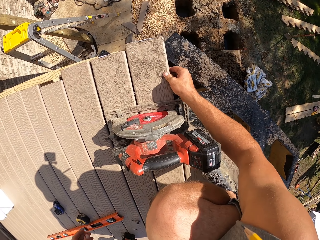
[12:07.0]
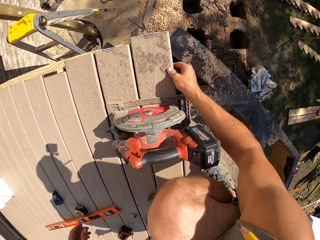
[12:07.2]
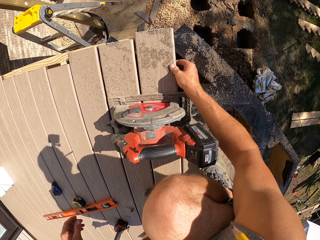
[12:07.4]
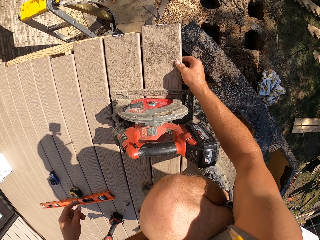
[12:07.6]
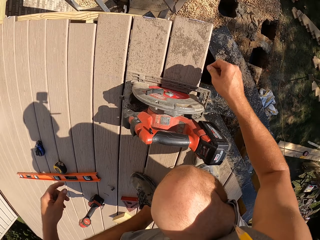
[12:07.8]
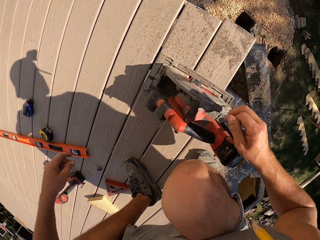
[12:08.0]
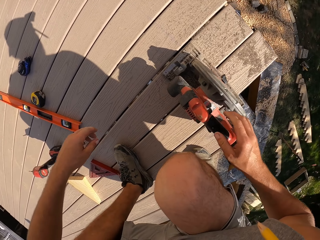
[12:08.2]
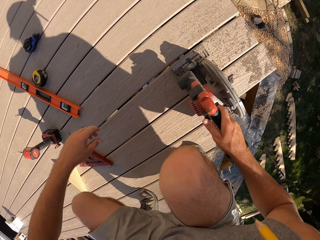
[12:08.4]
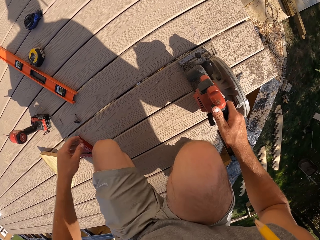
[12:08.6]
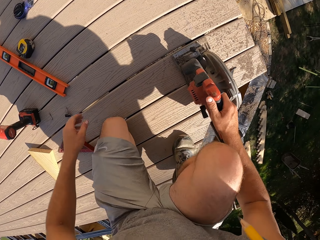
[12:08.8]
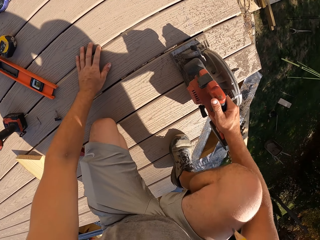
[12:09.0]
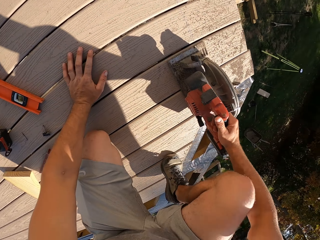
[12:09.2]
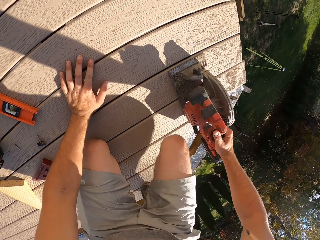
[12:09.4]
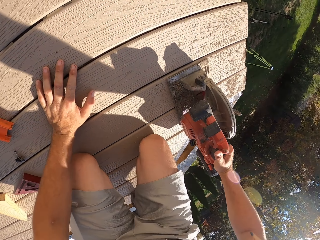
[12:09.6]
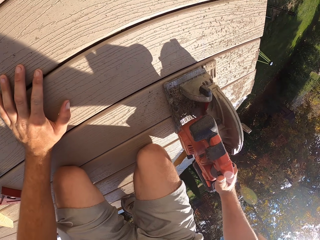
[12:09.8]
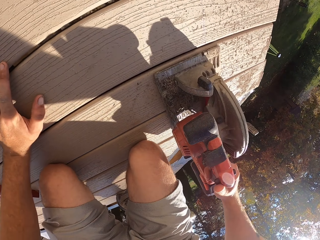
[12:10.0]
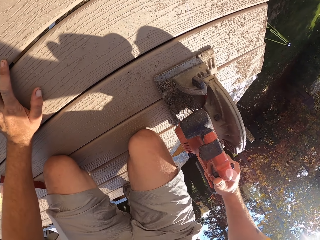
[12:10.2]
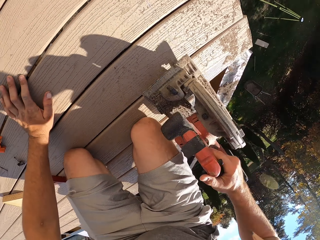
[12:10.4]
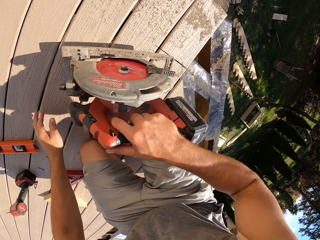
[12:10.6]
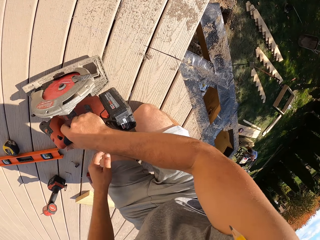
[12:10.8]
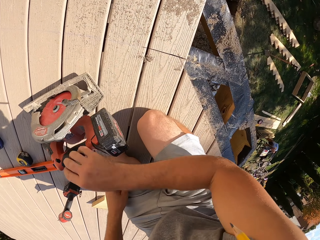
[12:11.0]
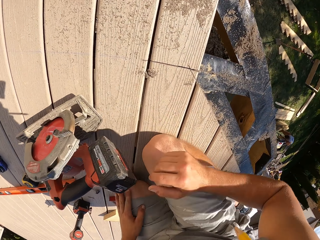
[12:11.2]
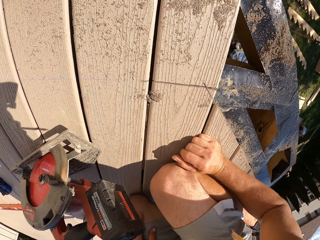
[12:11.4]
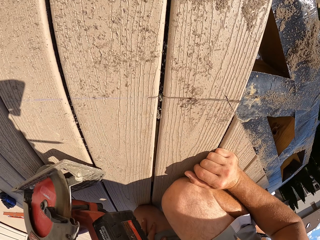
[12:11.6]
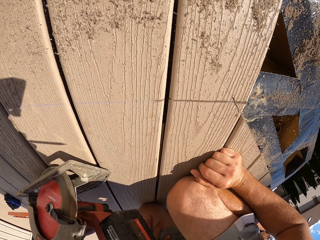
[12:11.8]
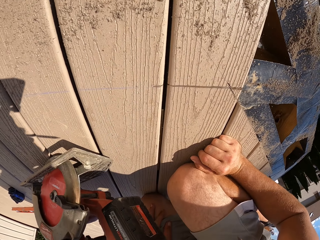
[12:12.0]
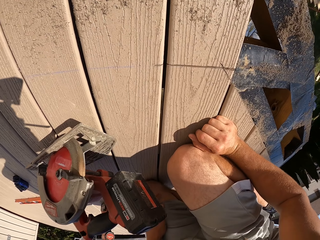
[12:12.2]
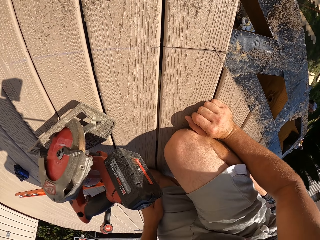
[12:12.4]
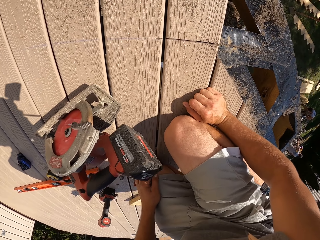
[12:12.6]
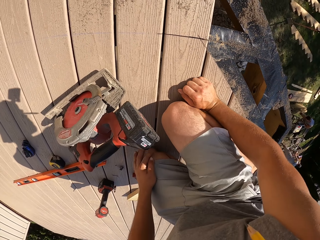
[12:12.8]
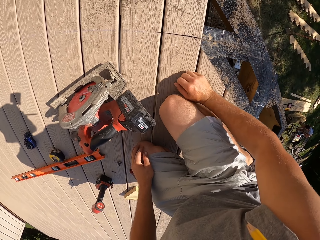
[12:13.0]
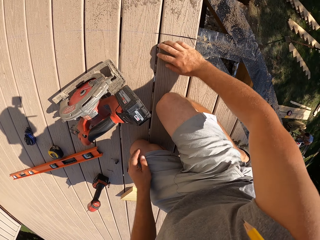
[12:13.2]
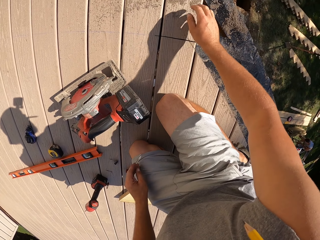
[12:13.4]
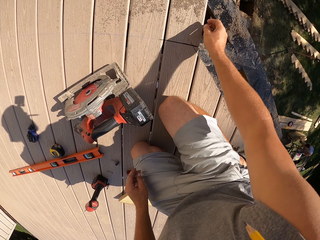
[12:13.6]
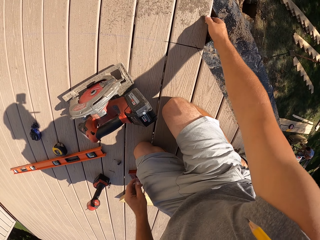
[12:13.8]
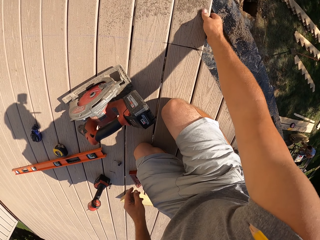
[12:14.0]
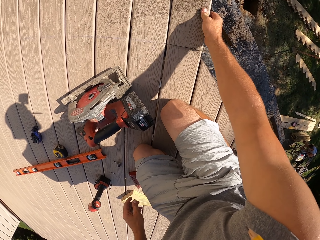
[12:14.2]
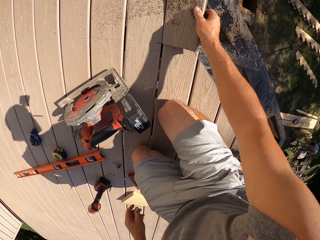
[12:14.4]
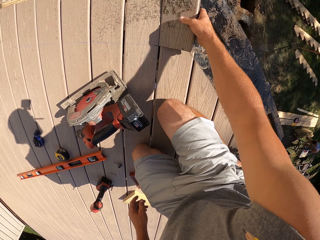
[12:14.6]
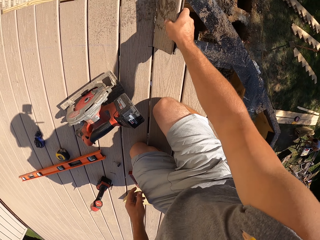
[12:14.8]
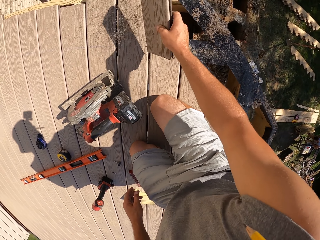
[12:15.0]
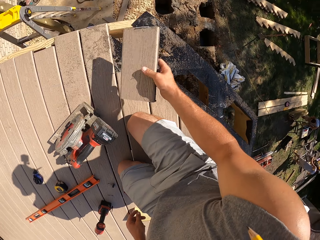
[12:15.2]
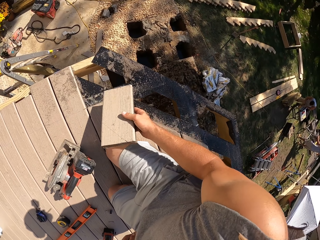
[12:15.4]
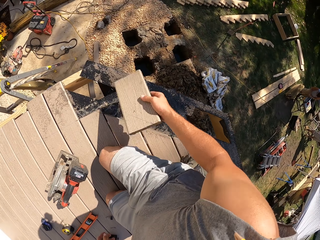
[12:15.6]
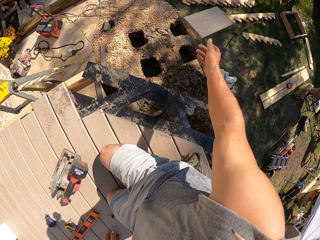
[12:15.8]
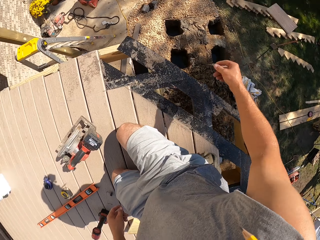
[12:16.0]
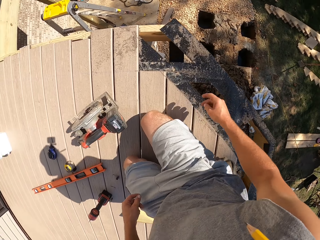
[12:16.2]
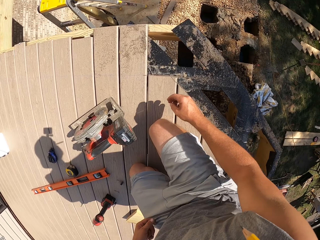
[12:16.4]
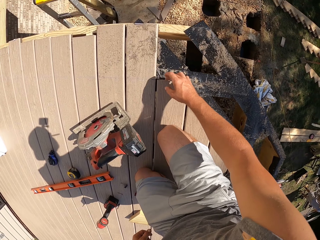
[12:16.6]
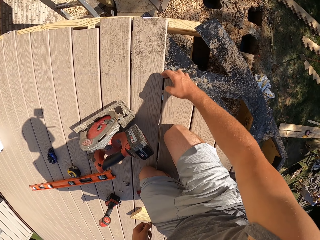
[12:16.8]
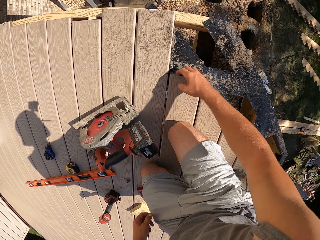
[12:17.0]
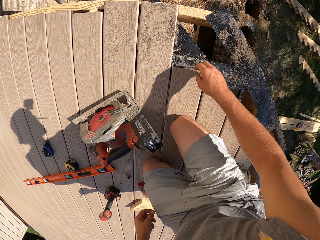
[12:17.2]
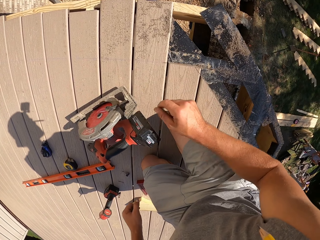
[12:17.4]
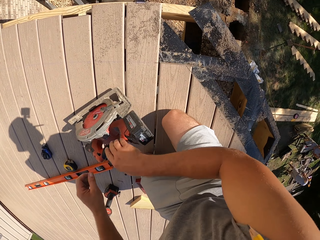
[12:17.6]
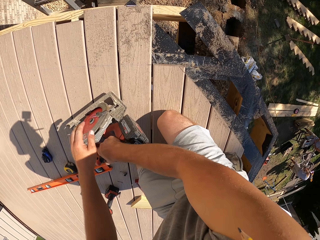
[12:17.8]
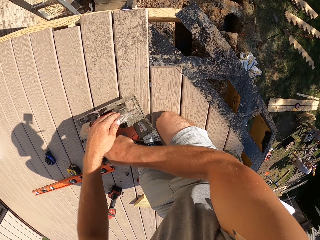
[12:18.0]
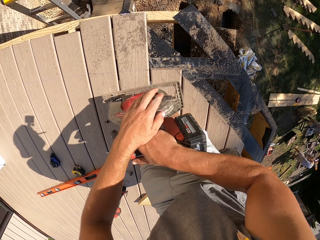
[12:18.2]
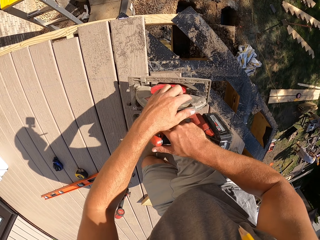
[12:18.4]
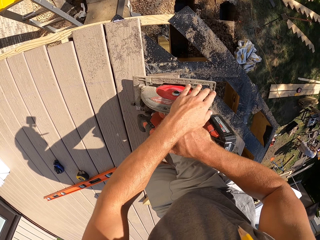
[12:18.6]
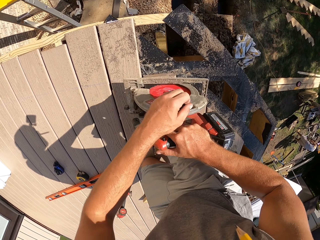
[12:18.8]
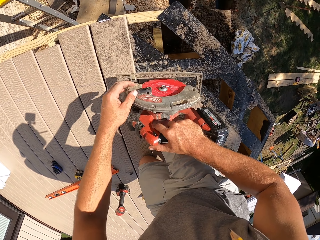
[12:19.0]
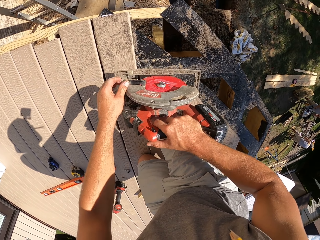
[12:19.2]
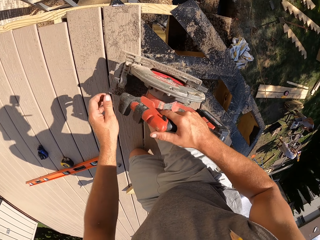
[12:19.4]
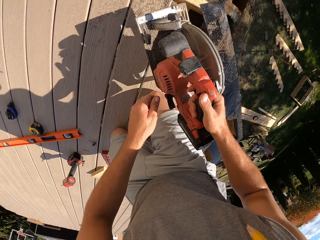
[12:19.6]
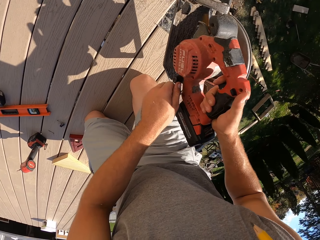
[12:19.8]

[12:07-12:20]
The camera wearer adjusts the wood. They pull the wood. They cut the wood. They move the circular saw. They blow wood dust off the wood by mouth. They remove the wood piece from the wood. They throw the wood on the ground. They pick up the circular saw.

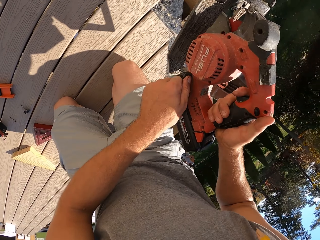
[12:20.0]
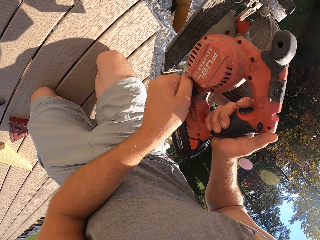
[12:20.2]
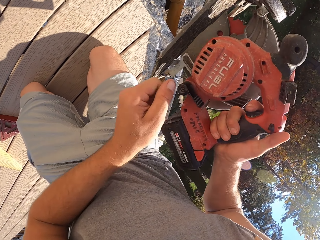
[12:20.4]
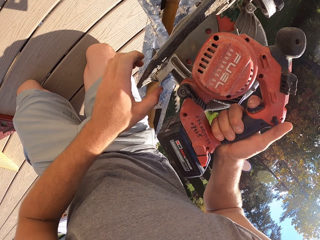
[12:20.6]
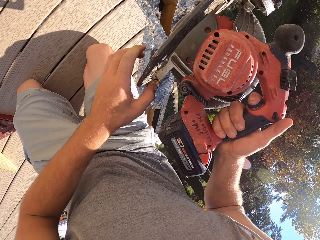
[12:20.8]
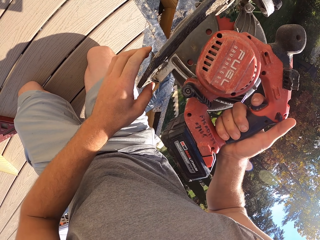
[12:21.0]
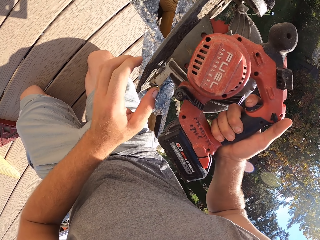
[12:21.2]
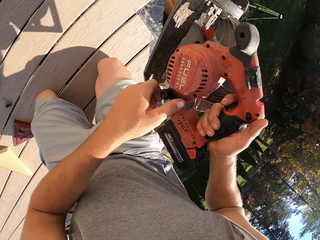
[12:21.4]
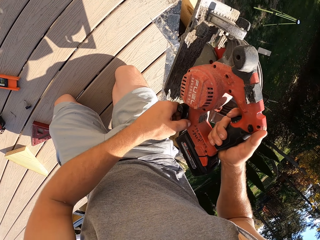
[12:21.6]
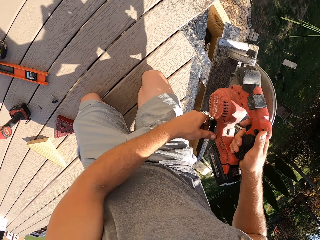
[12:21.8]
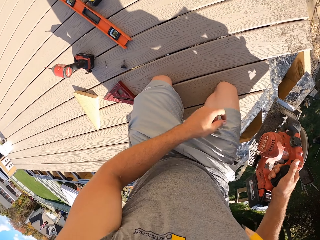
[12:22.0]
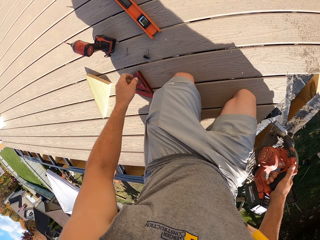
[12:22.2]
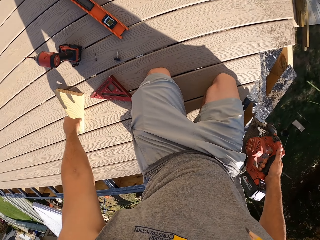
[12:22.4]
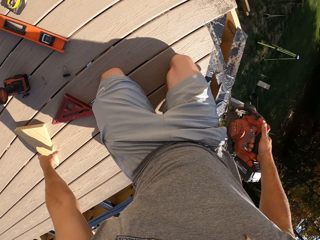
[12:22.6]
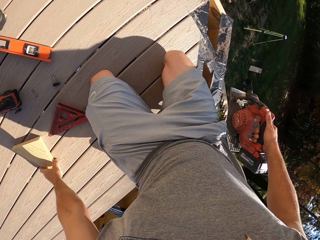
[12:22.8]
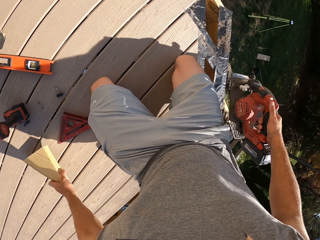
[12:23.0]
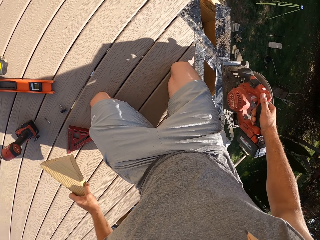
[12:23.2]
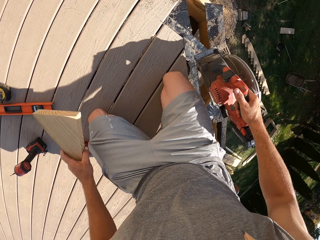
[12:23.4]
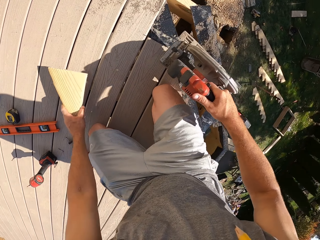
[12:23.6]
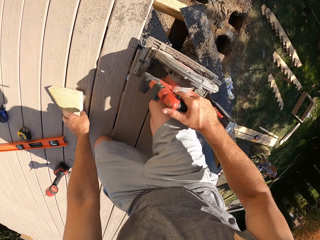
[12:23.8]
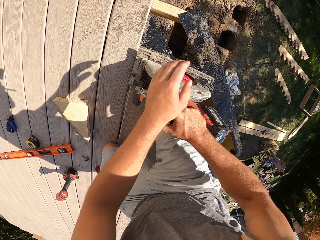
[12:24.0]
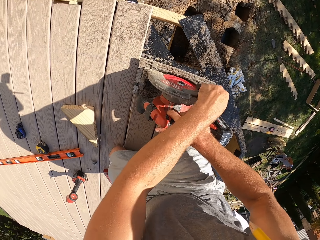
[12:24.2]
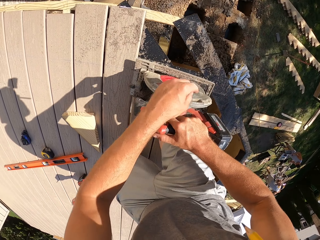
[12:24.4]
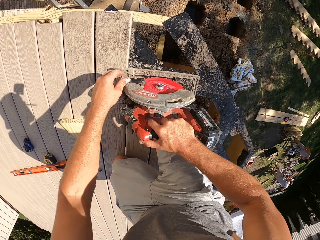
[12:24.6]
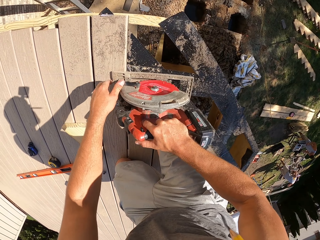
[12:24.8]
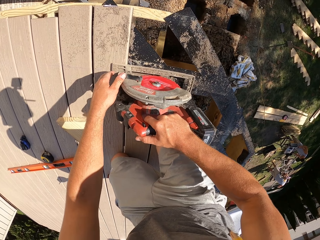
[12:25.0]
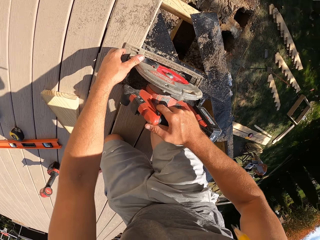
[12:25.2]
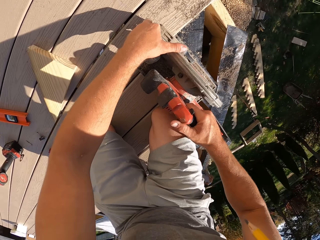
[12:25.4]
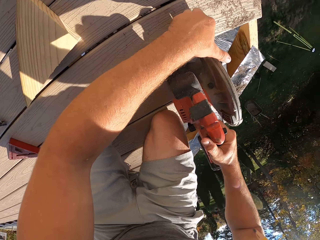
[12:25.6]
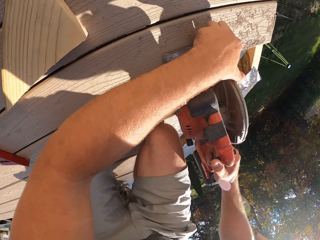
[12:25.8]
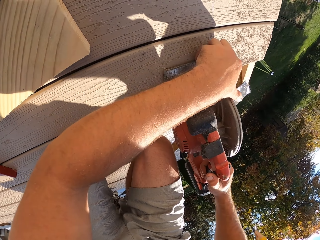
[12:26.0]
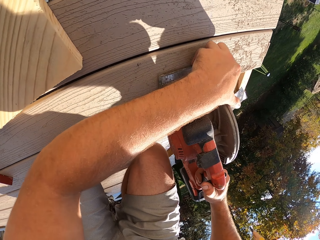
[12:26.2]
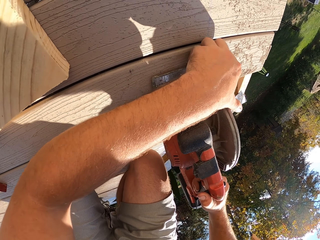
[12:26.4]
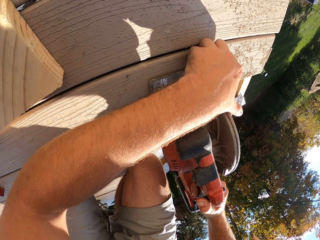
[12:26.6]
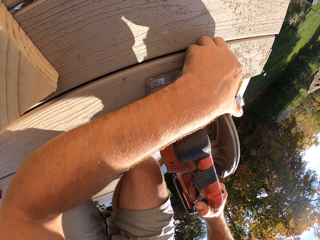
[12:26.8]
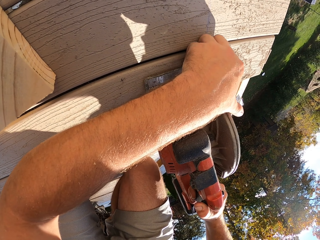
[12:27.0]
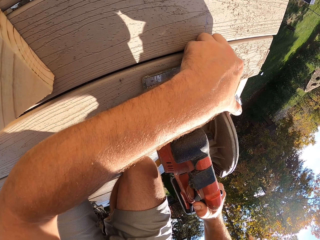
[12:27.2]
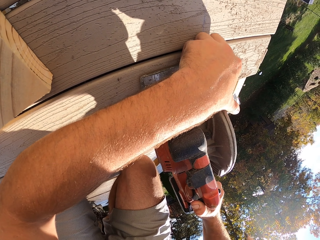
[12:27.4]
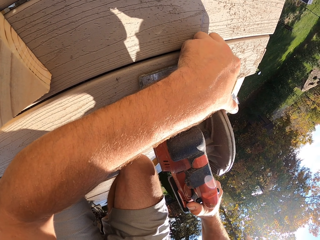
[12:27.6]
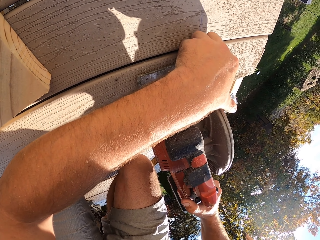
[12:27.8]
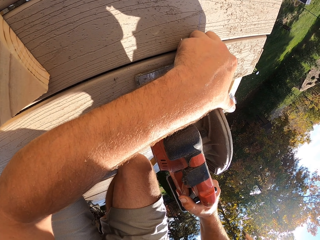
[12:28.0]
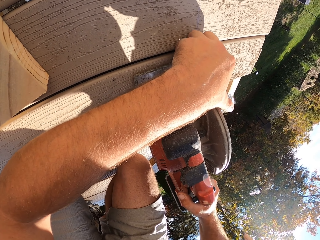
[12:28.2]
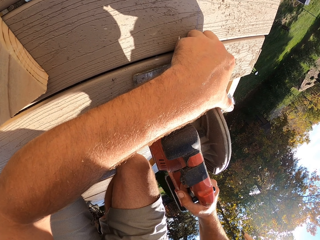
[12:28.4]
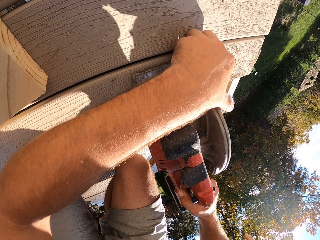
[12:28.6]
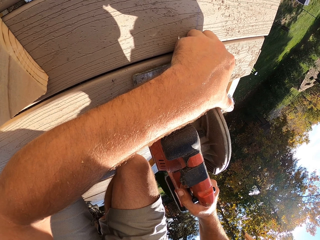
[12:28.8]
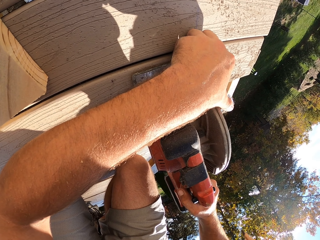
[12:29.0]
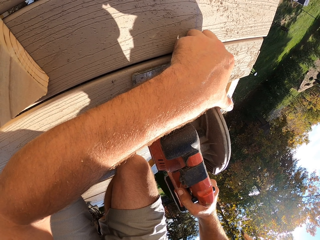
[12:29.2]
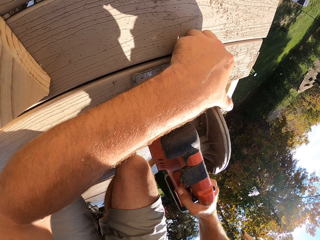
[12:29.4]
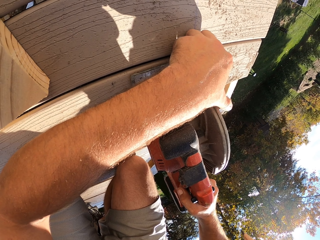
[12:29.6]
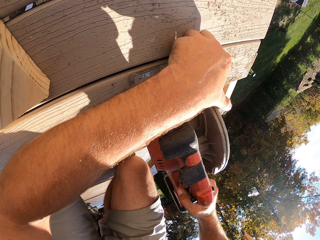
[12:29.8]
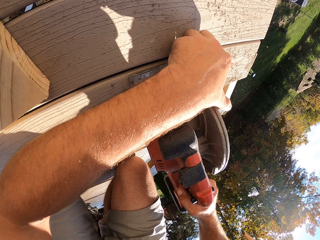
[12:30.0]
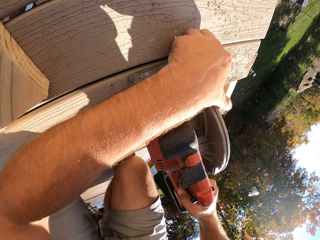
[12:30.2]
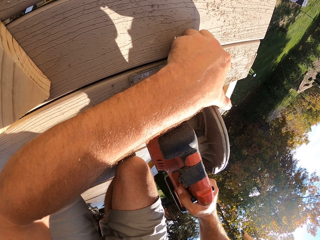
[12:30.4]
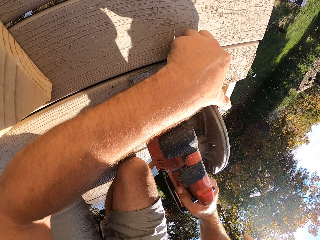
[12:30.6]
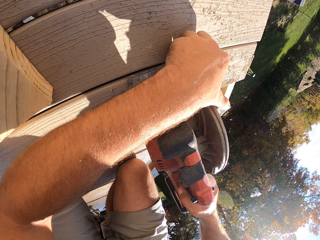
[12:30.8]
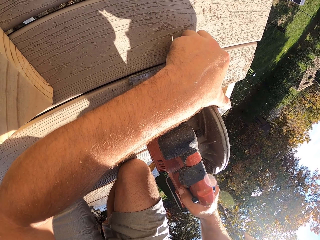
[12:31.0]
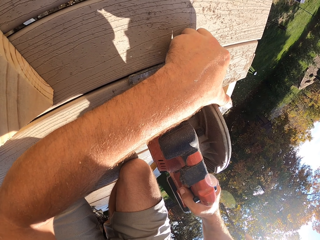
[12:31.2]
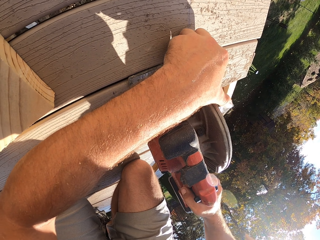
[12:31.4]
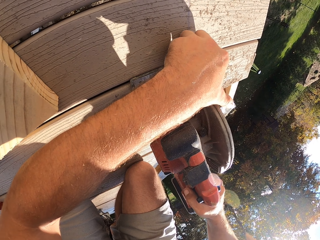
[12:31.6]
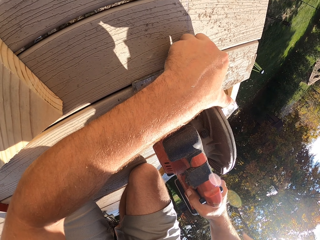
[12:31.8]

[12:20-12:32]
The camera wearer adjusts the circular saw. They unlock the wood cutter knob. They move a piece of wood on the wood. They cut with the circular saw.
